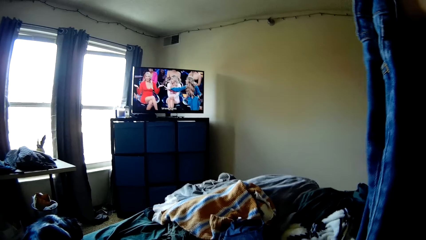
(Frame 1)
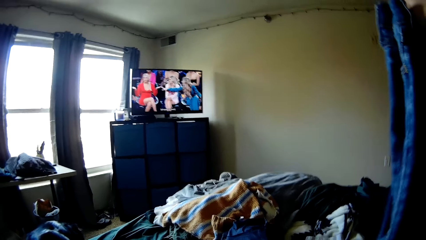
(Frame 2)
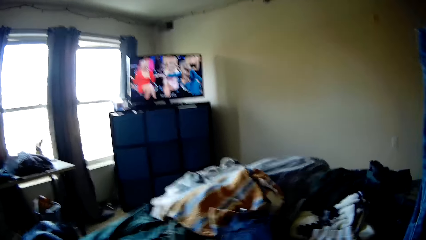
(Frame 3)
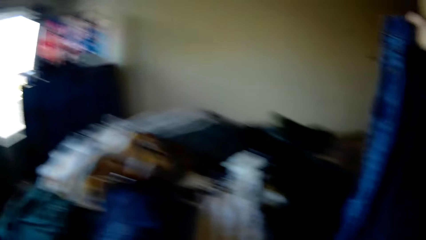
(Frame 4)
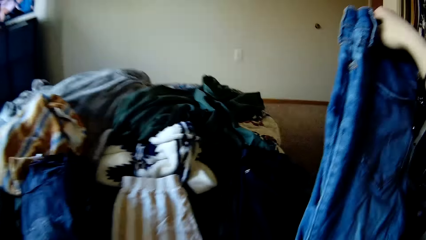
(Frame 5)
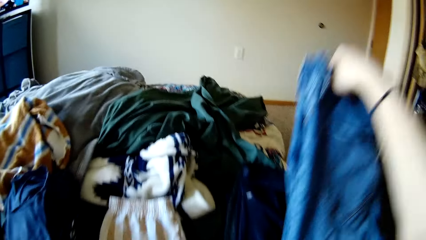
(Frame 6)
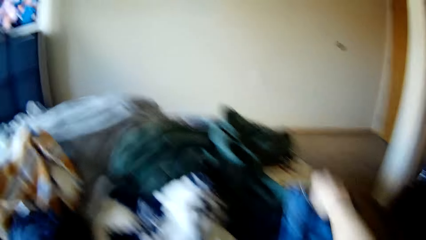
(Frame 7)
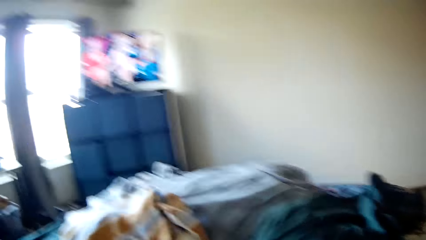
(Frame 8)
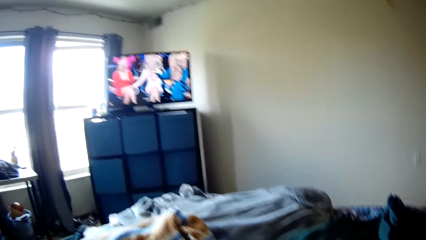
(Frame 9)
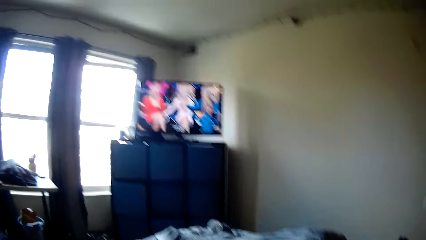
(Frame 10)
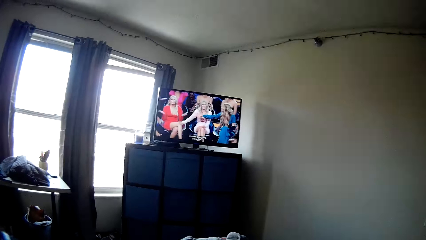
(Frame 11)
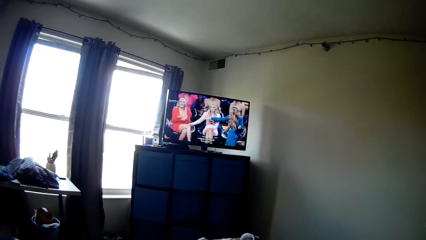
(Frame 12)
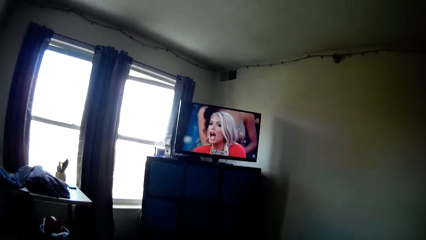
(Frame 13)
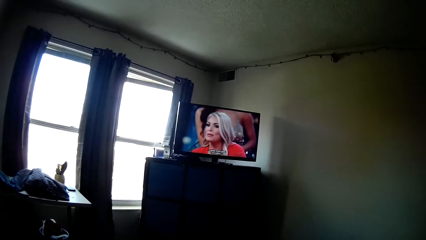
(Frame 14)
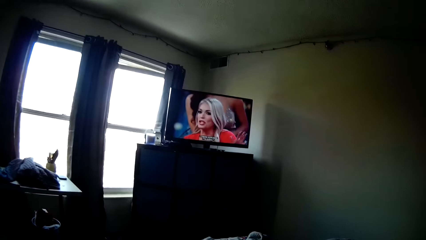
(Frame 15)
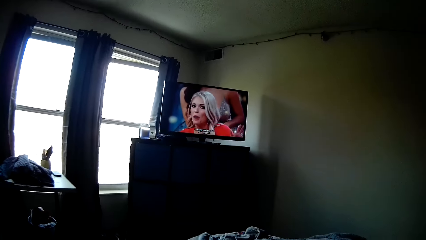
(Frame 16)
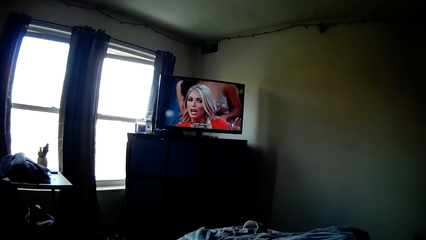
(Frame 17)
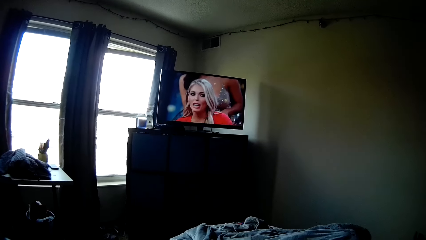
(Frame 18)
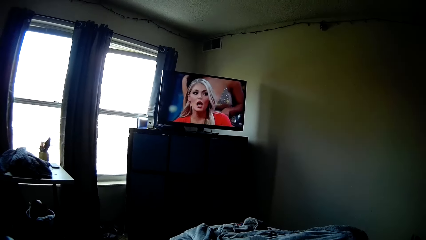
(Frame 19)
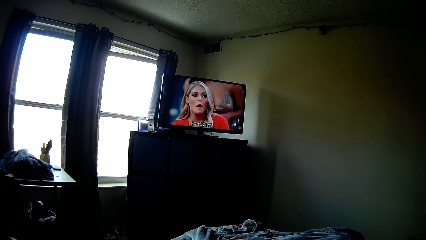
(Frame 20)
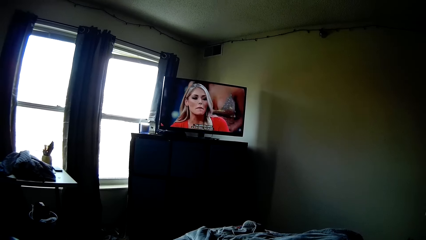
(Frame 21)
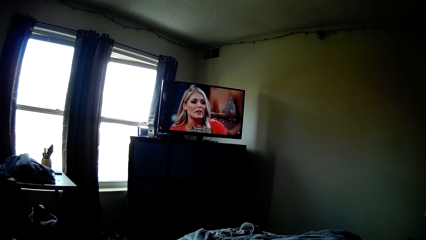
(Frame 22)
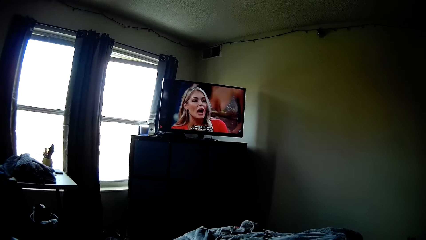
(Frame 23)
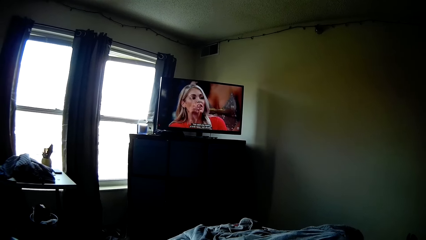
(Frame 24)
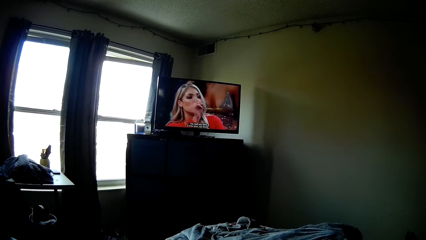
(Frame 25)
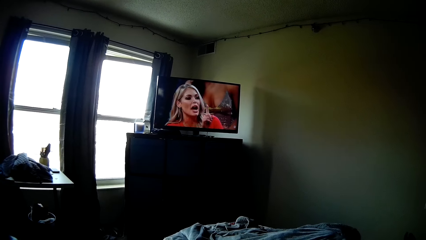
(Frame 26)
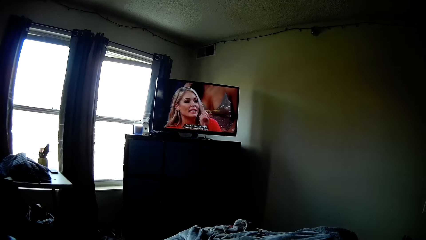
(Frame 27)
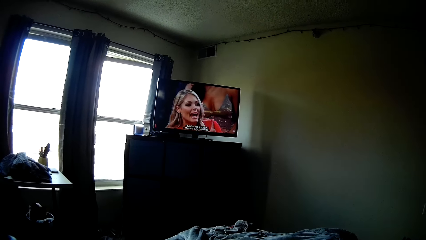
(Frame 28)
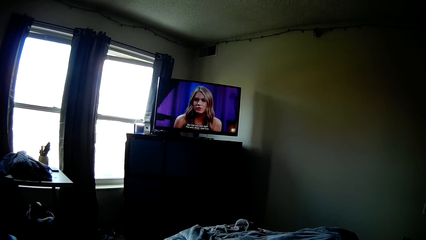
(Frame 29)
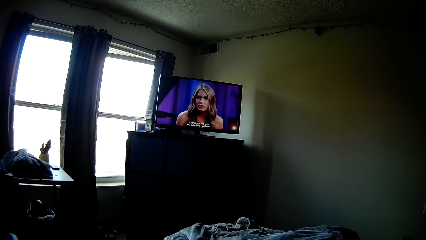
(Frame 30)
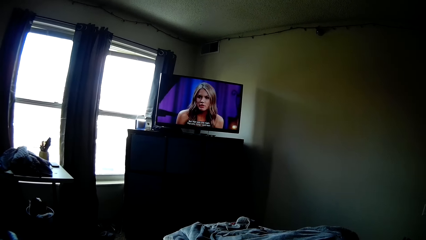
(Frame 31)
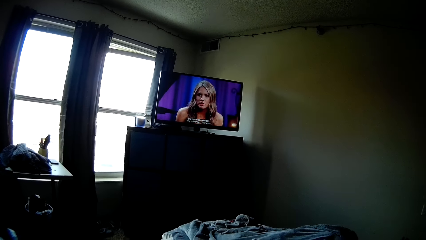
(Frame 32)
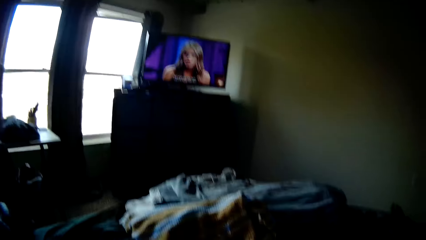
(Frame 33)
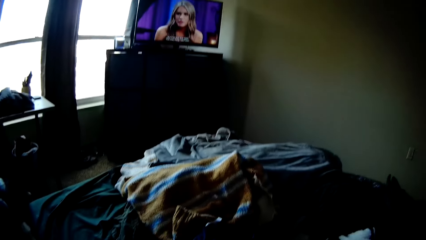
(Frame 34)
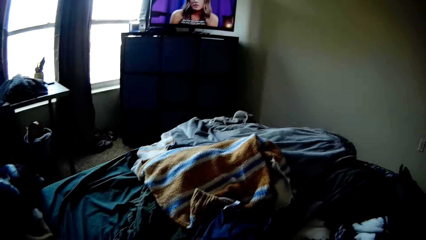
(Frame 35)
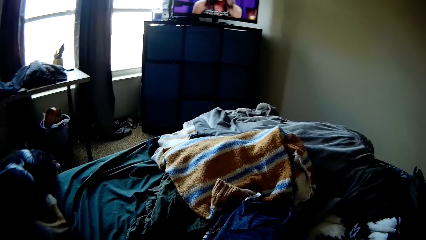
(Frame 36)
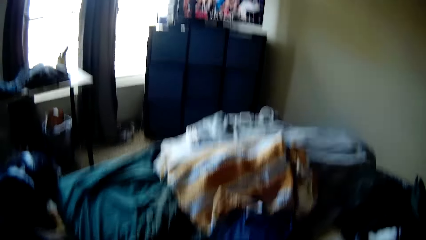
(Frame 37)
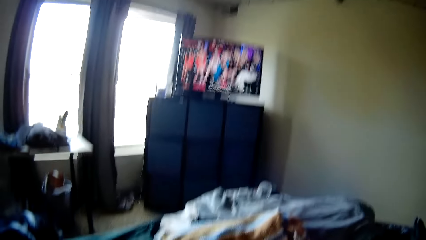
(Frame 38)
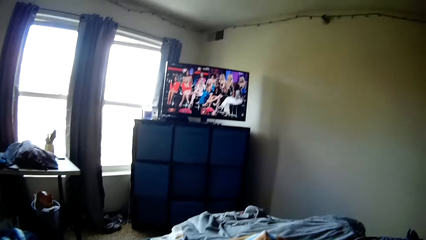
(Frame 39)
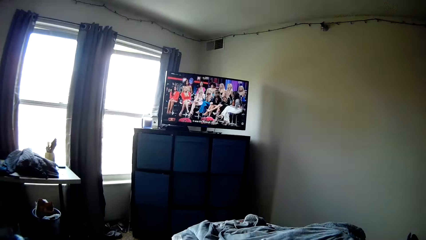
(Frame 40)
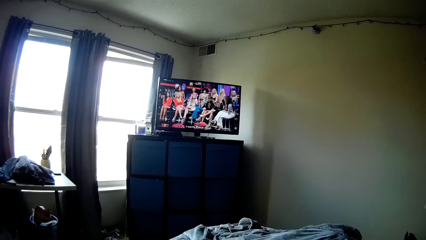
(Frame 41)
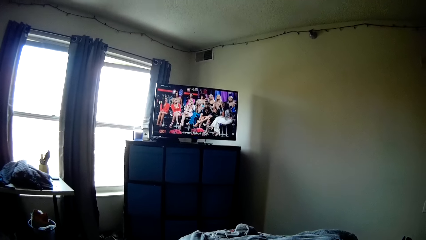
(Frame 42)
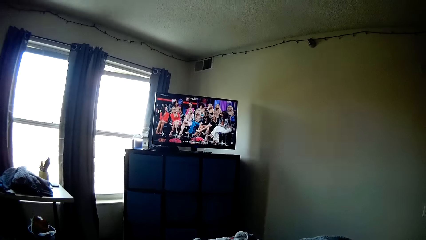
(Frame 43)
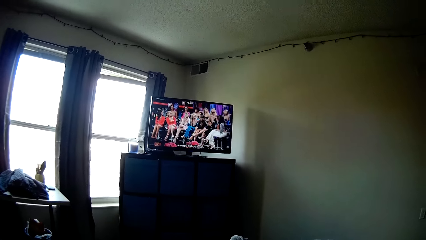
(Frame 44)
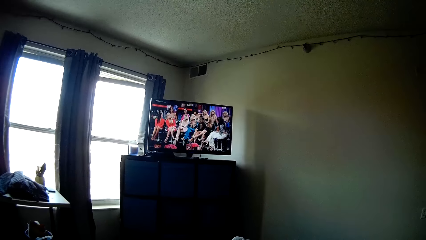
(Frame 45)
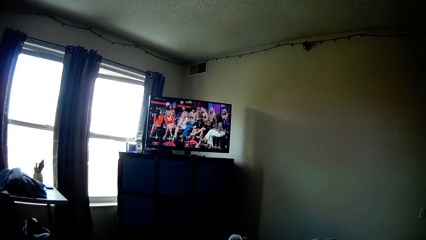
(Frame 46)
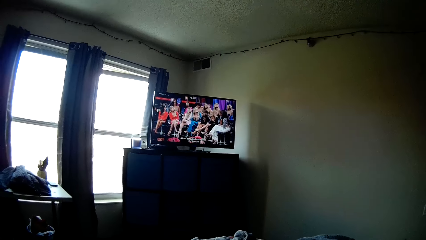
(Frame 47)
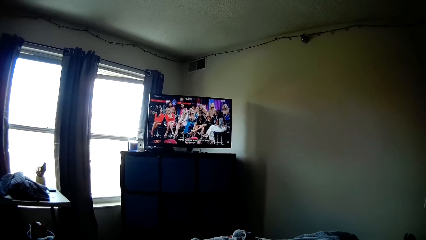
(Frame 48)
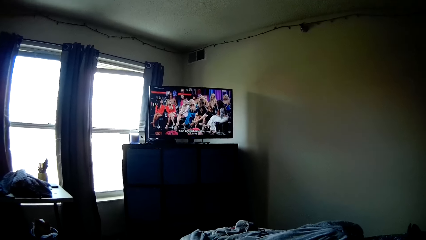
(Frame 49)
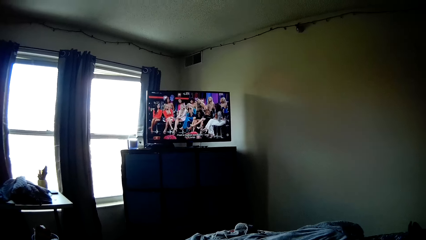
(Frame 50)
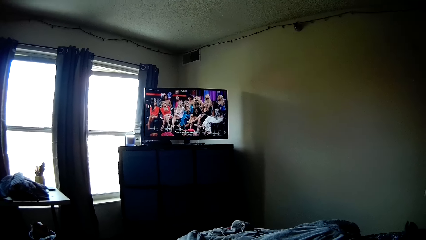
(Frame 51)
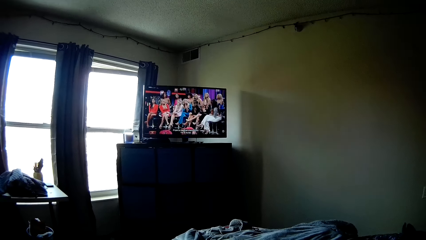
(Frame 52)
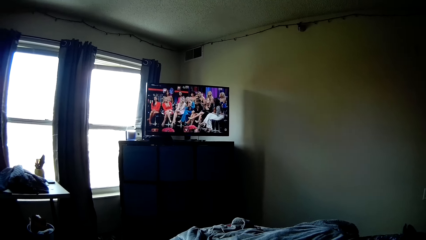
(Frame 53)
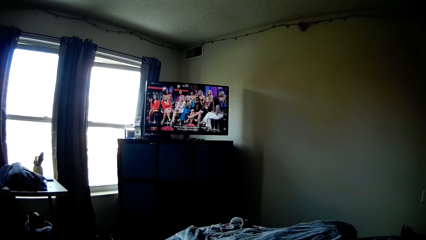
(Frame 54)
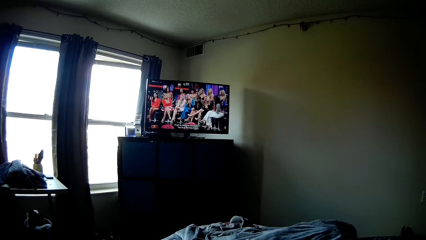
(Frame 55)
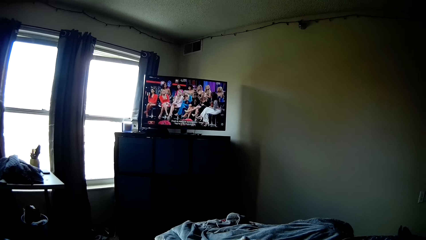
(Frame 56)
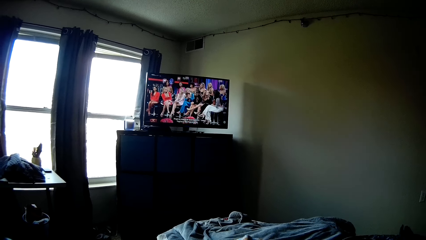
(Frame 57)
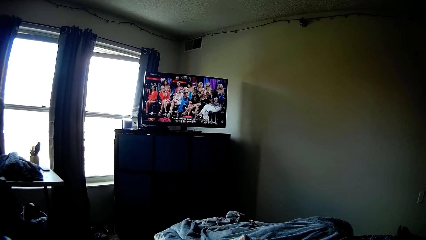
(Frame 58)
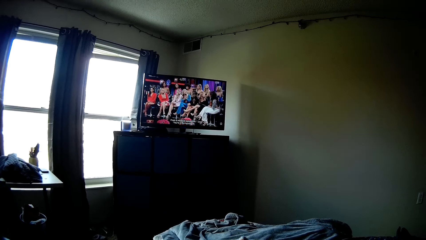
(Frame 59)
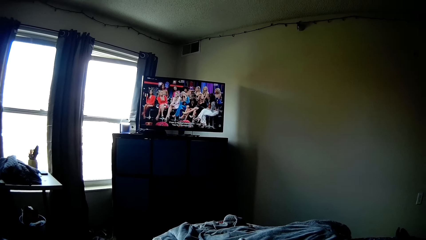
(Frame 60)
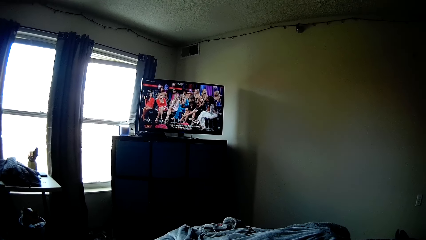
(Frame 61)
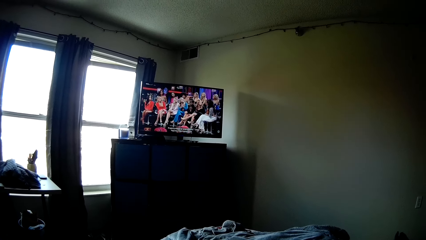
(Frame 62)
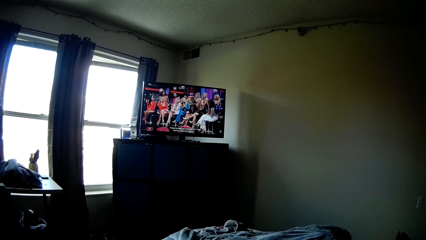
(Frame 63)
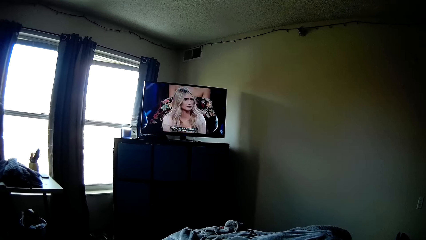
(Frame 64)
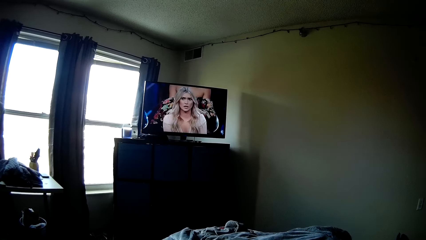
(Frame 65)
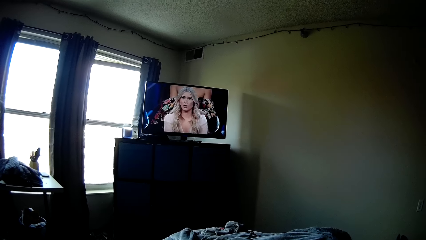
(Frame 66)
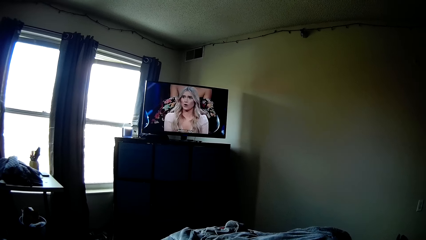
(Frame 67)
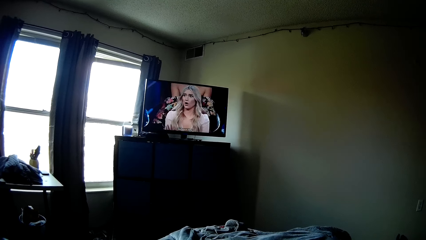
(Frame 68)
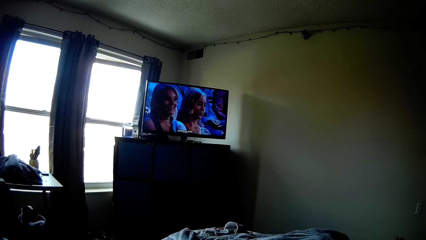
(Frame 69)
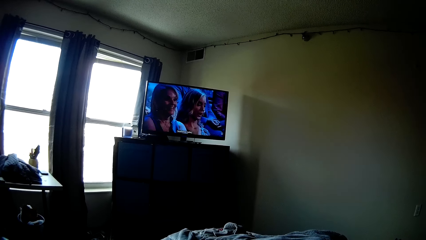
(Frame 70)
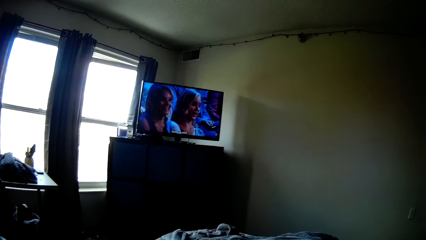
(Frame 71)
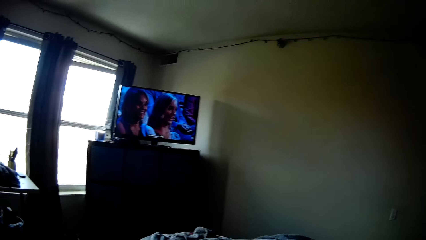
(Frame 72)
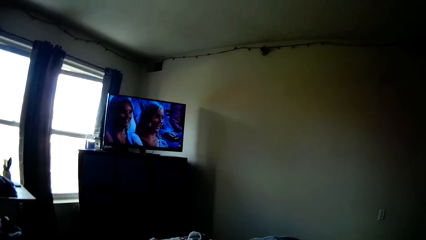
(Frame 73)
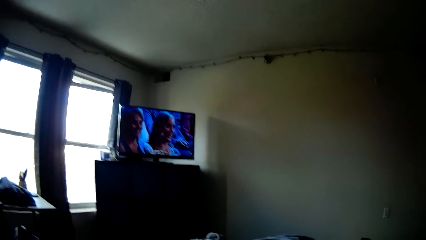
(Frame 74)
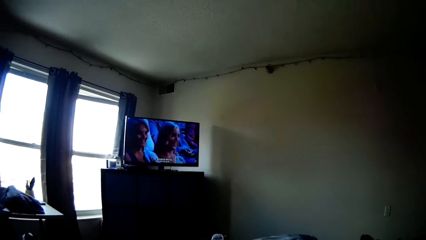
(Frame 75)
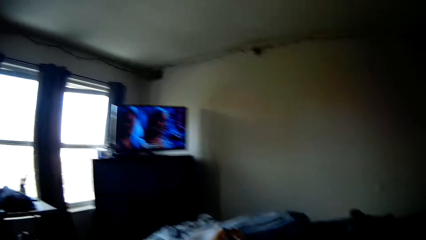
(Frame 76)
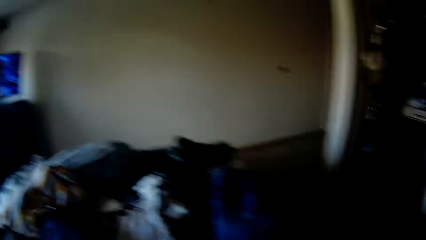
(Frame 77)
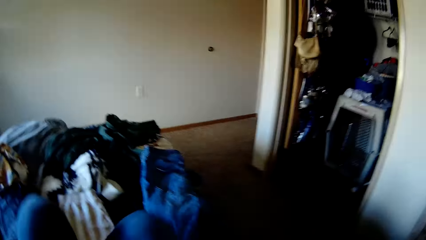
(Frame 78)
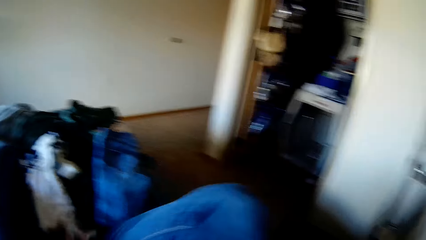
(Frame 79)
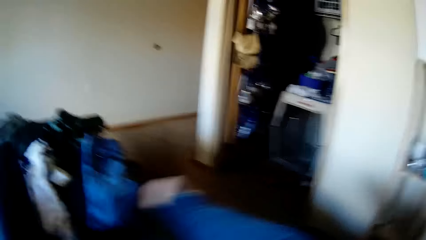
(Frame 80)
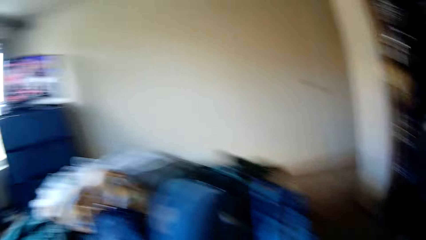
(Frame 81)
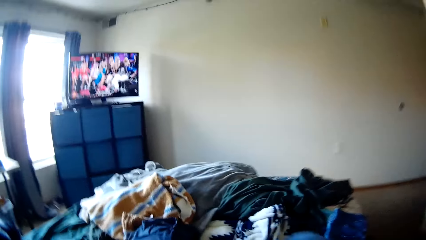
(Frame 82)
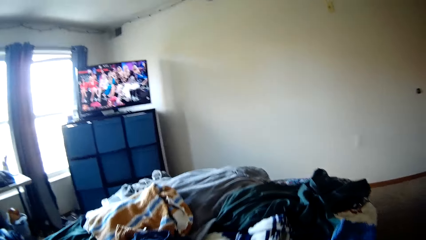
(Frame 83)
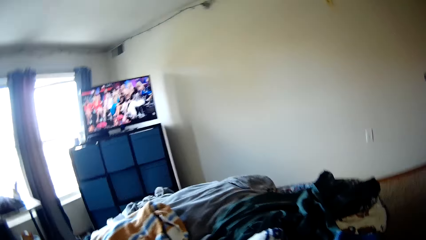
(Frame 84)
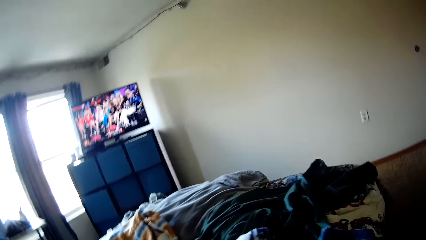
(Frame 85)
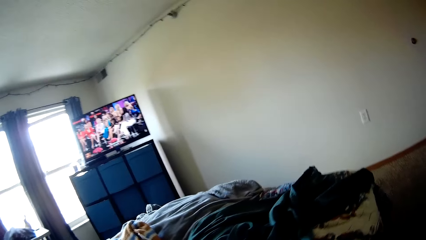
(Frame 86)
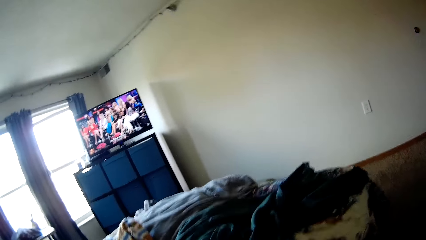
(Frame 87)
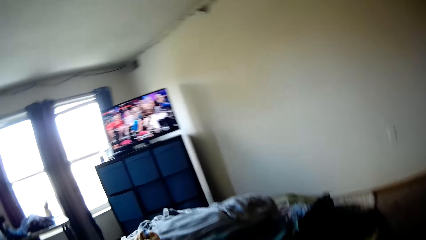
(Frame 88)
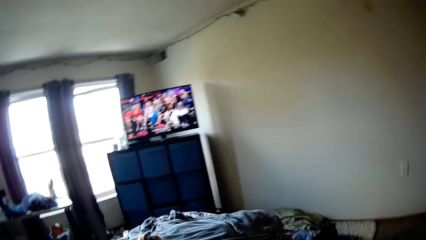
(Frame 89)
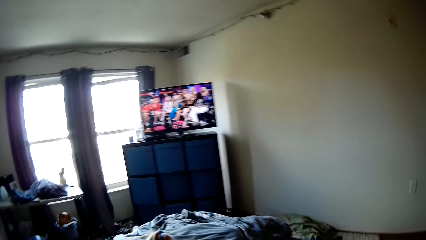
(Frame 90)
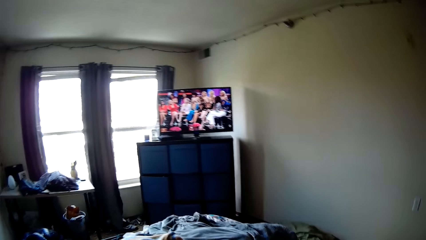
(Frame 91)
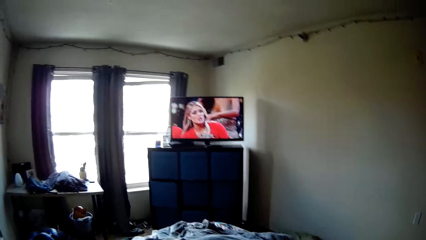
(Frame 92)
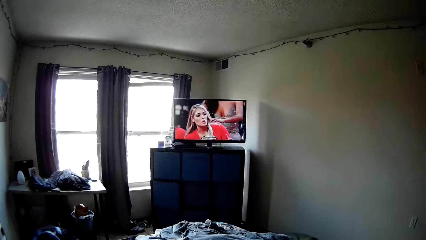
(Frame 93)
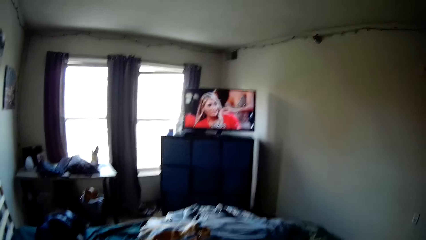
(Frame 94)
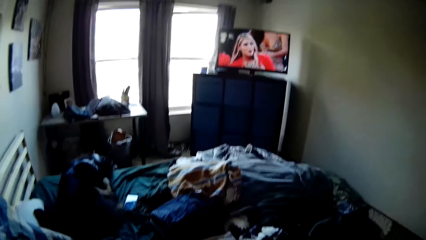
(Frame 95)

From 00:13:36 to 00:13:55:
The camera wearer drops the pair of jean trousers or cloth on the bed. They fold the cloth. They watch the television. They stand up from the bed and walk around the room.
